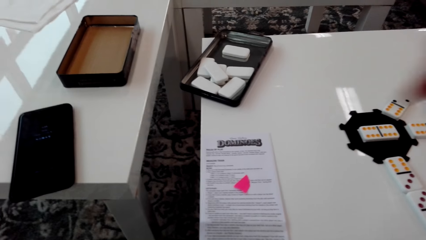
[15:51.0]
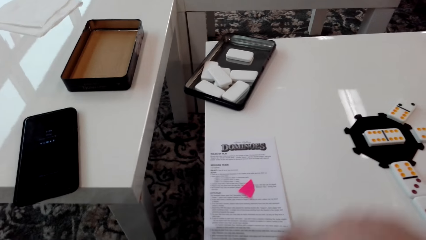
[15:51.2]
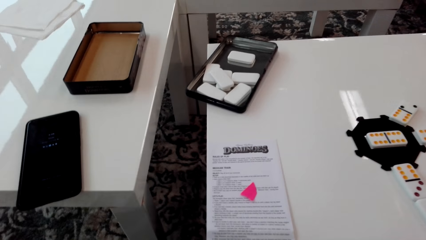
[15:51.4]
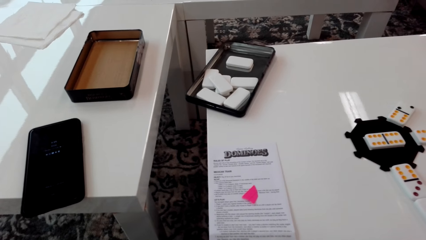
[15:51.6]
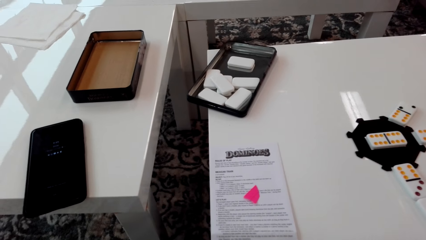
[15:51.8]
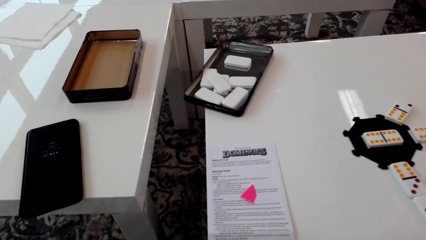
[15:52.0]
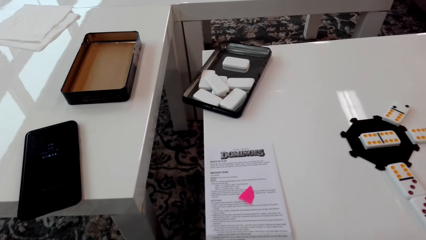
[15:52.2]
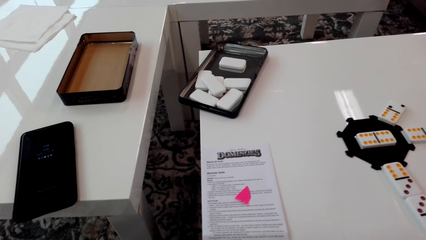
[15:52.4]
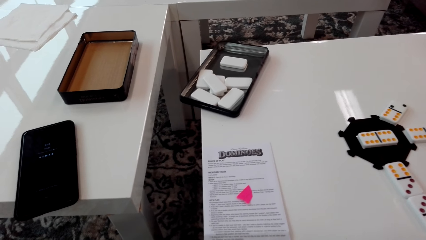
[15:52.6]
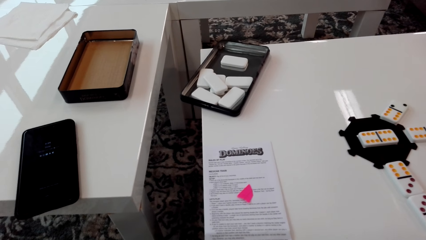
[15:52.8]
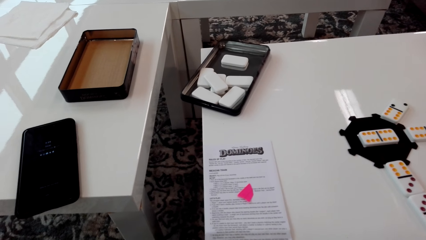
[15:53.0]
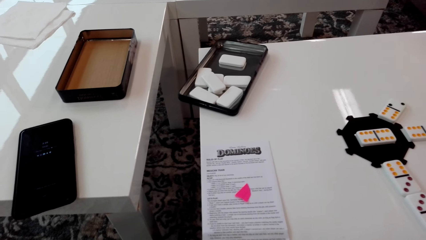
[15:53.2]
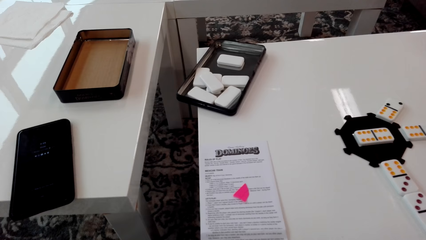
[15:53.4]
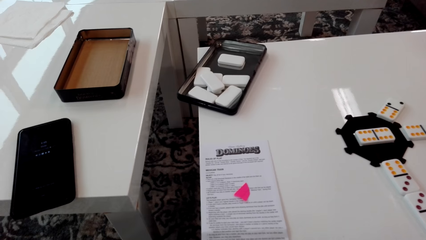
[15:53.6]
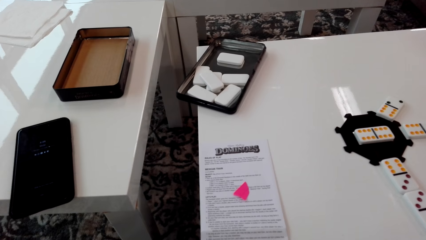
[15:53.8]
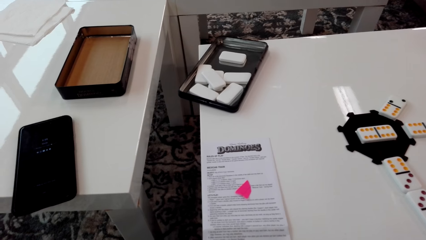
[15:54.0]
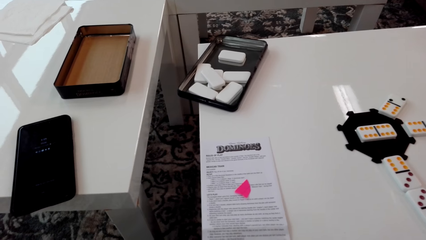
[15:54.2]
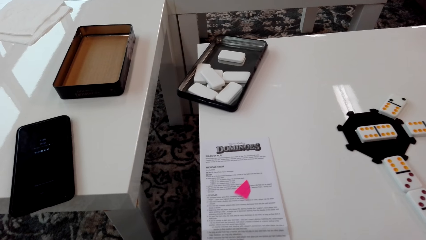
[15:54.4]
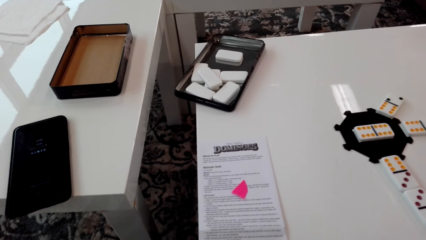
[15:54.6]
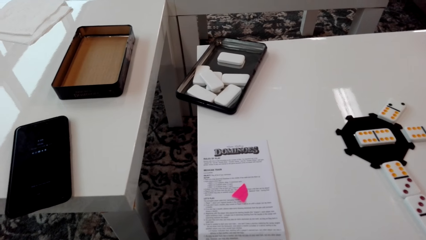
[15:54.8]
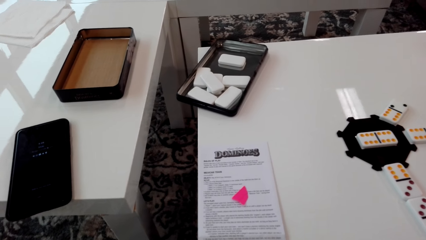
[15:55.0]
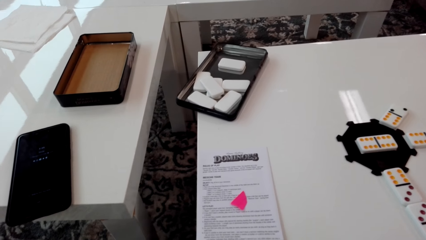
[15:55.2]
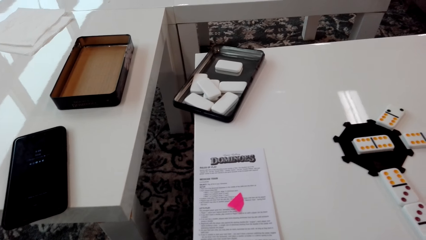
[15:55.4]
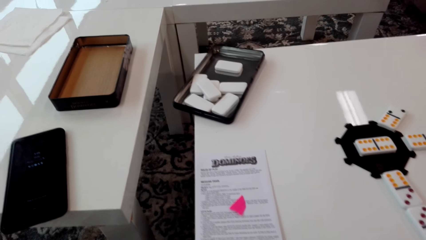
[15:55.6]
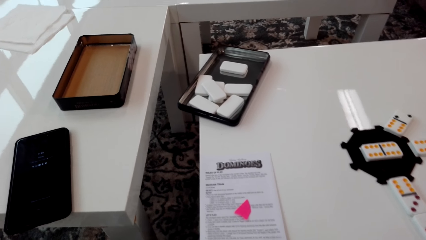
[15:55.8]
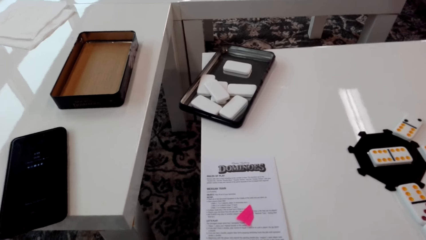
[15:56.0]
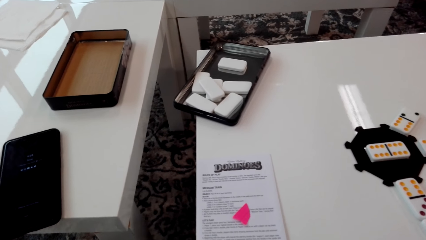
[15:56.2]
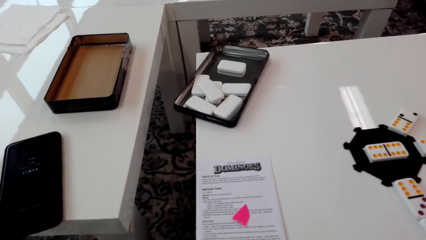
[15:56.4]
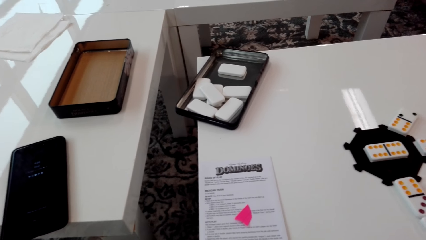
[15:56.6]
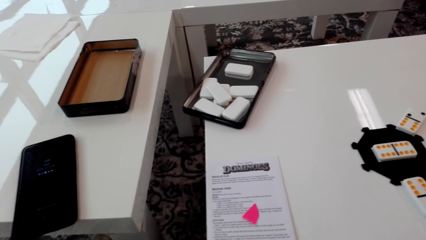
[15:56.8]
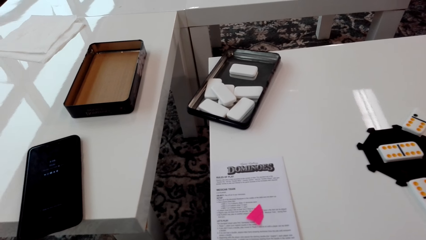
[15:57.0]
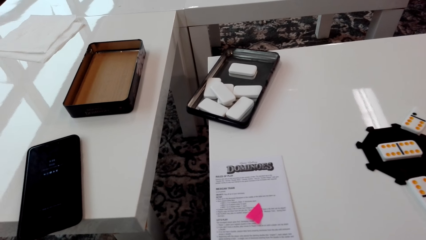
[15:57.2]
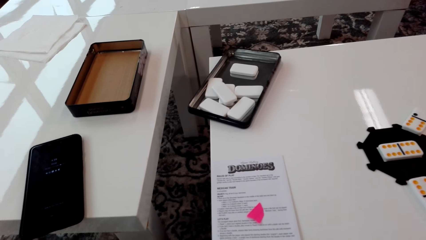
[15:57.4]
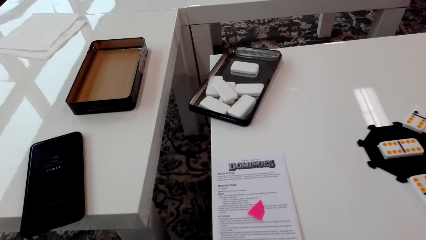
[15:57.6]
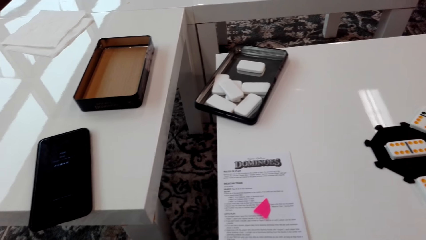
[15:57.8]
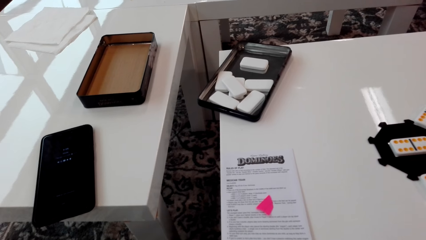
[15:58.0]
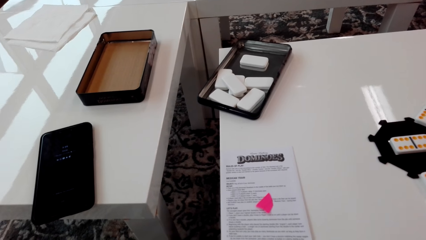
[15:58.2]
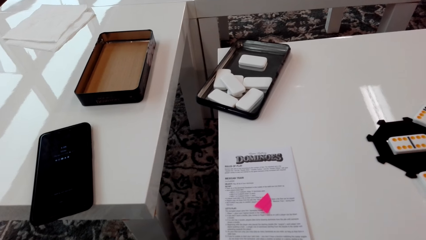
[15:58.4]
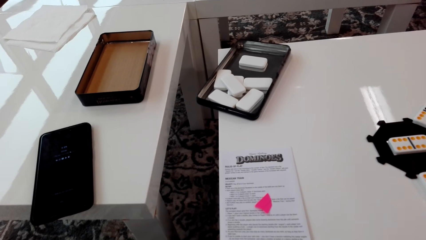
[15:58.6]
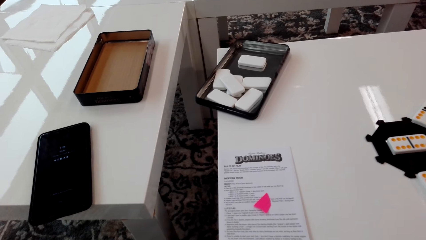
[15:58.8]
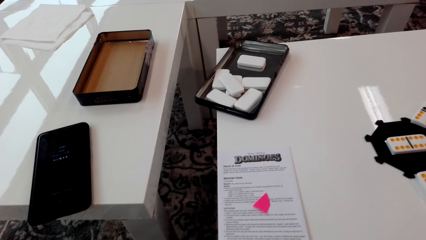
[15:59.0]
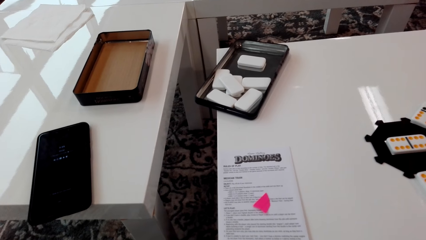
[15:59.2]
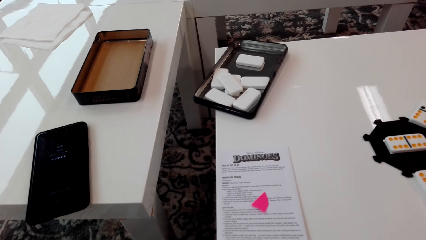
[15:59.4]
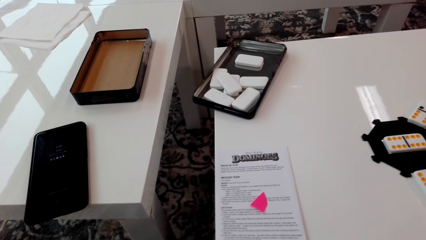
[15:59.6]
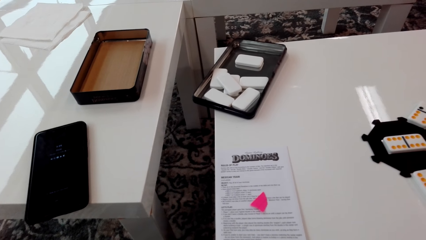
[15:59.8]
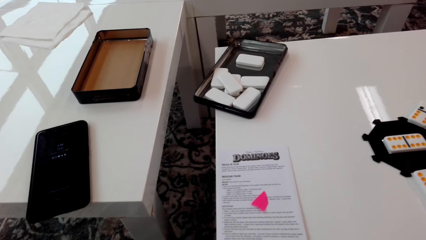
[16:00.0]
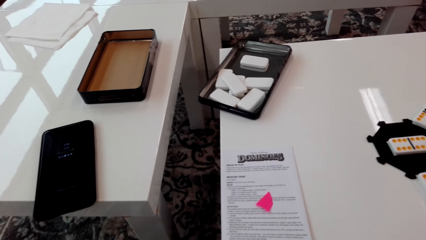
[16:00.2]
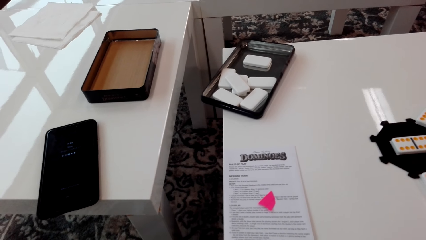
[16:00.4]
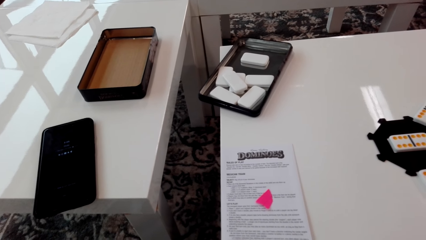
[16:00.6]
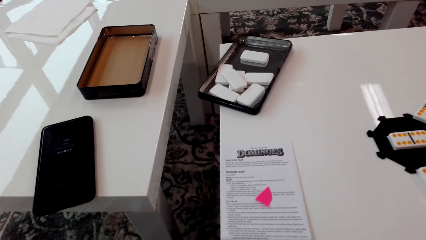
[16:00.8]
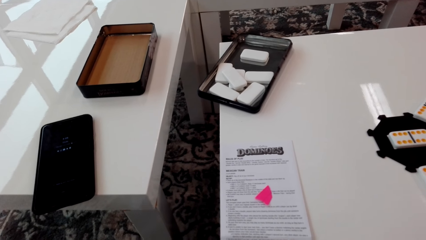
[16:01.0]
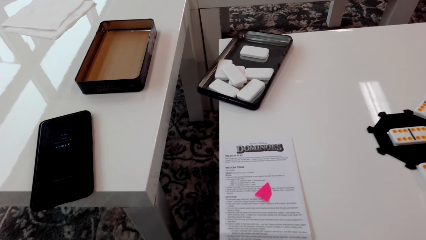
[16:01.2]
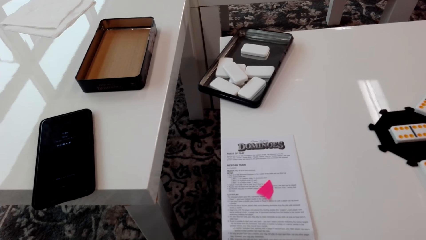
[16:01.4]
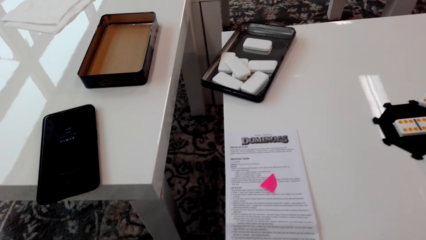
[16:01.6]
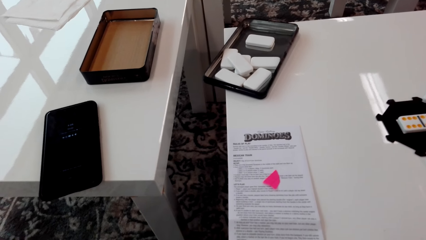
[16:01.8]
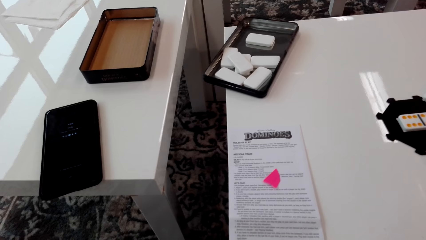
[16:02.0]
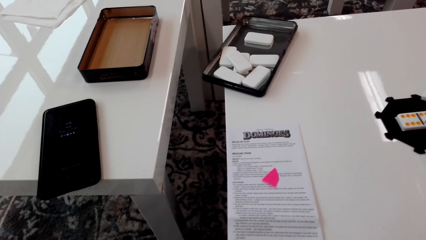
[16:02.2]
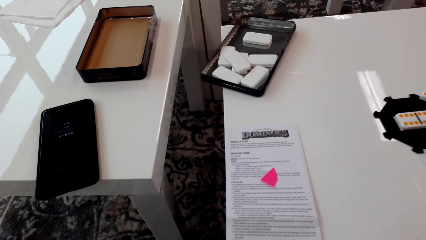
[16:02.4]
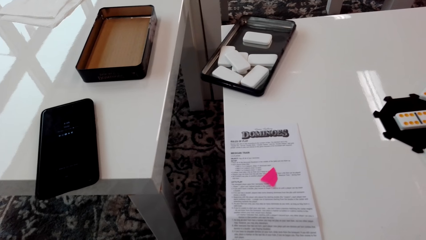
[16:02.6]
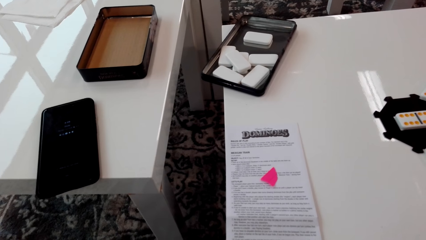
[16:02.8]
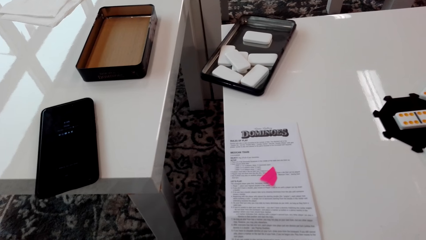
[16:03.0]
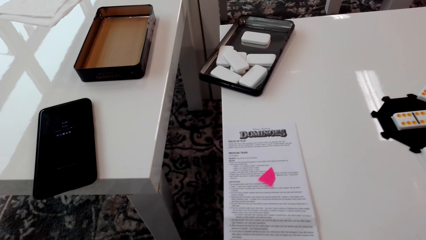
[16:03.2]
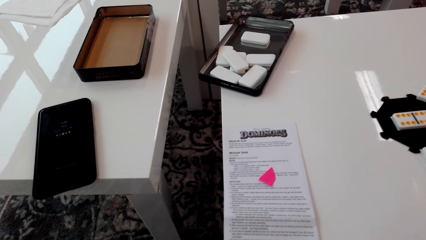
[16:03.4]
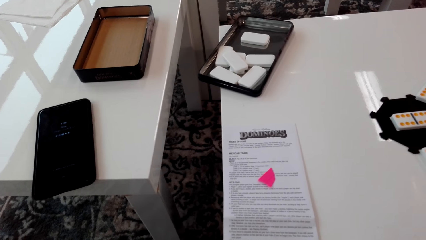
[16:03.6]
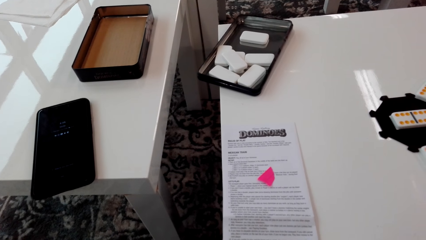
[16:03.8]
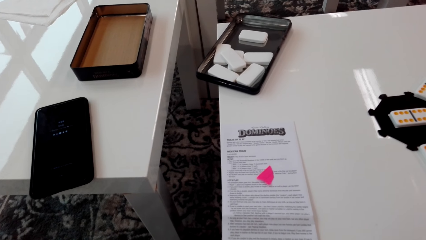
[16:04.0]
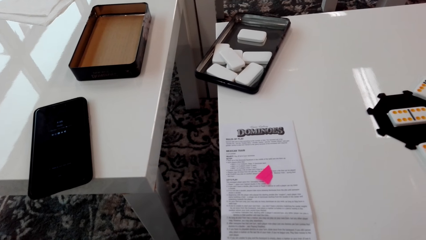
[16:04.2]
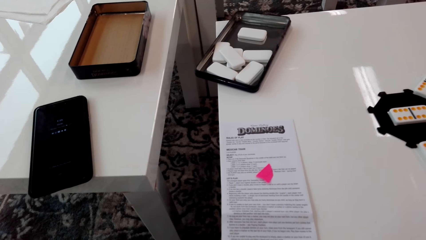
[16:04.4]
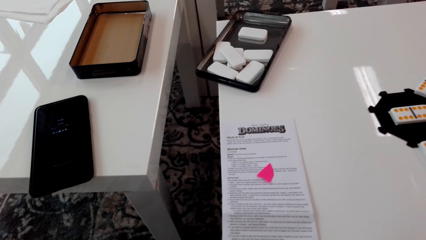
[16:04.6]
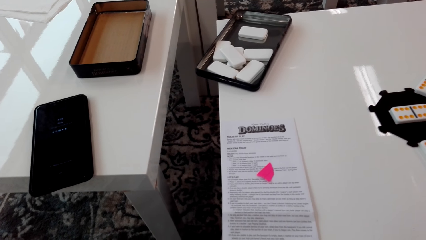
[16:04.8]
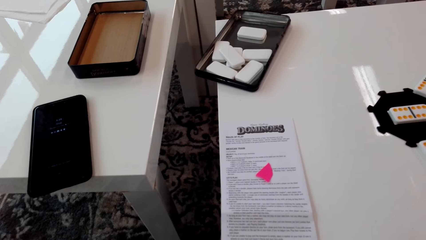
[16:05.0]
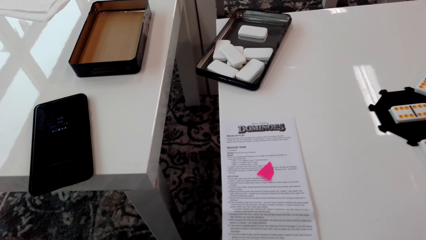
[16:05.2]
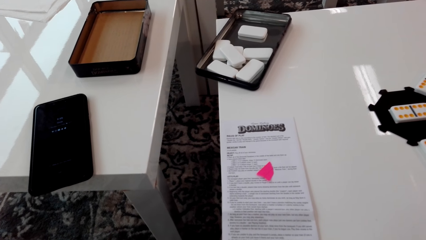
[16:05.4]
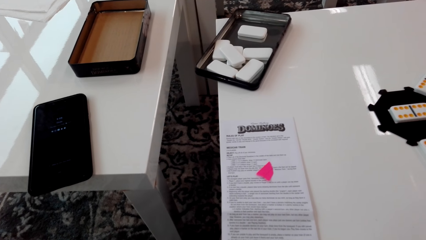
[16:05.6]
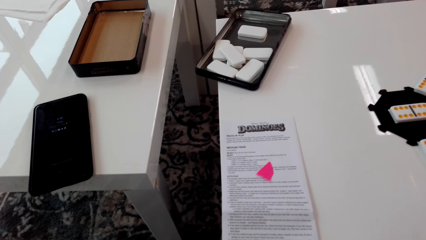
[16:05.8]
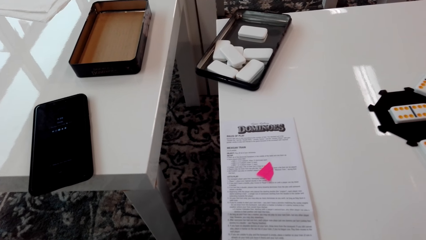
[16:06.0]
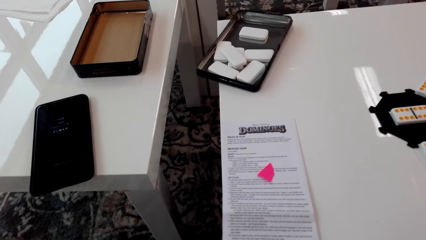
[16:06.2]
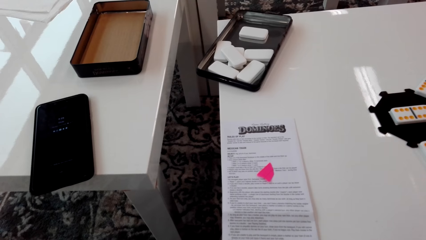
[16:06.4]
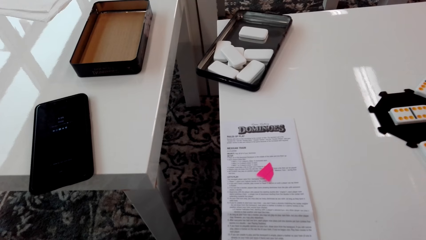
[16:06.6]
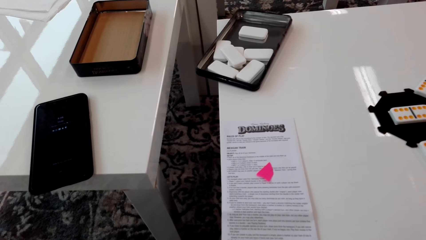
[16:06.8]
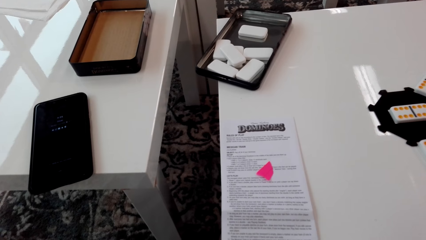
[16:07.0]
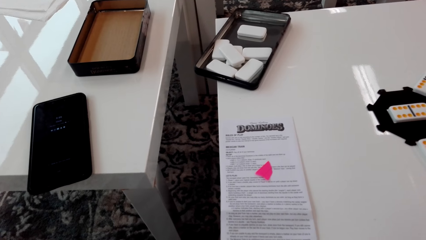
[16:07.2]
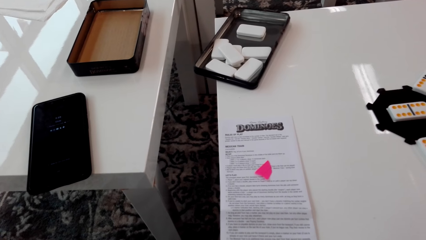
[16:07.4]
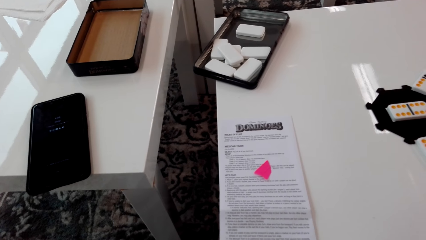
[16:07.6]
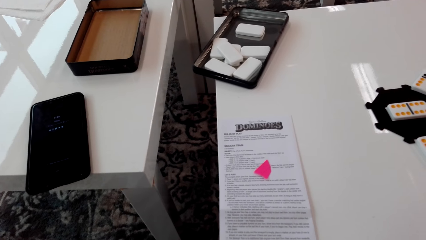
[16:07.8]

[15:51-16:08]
The camera wearer lowers his hand. He looks at the paper and stares around.
